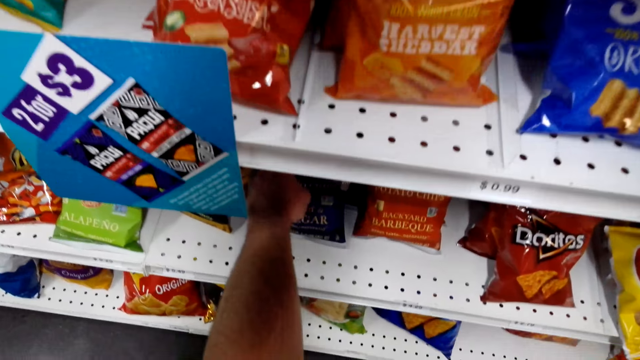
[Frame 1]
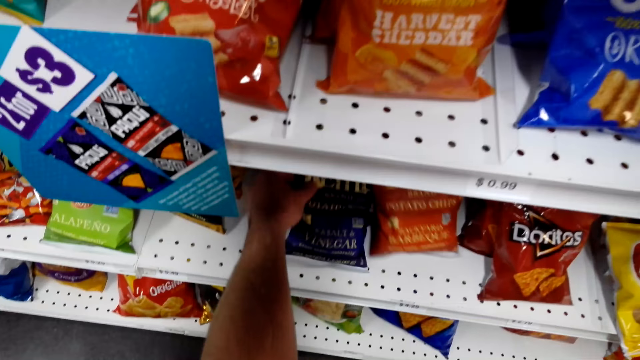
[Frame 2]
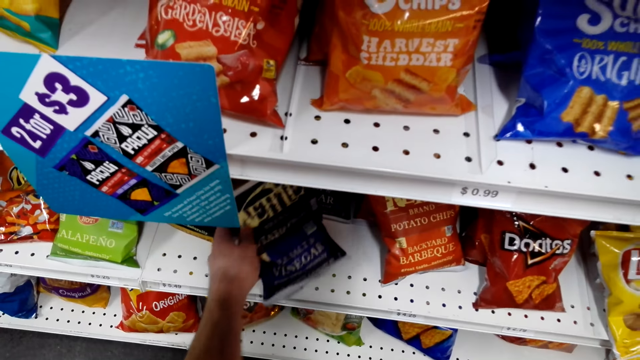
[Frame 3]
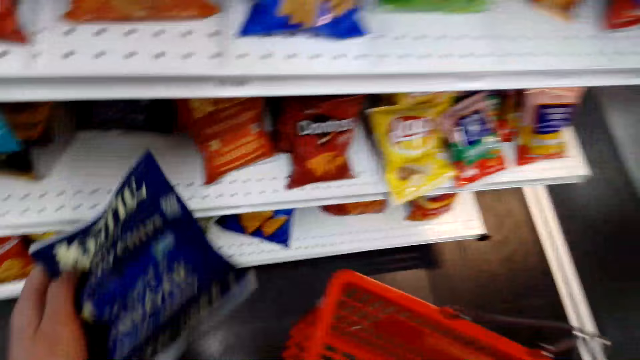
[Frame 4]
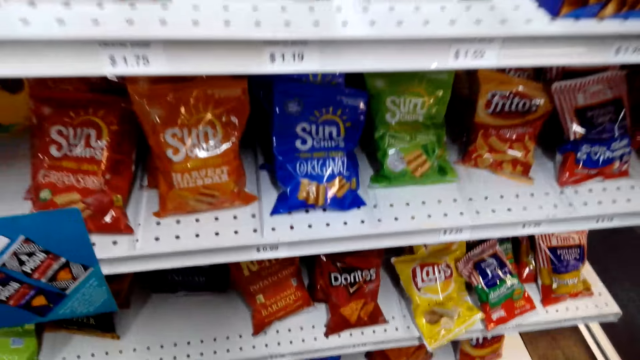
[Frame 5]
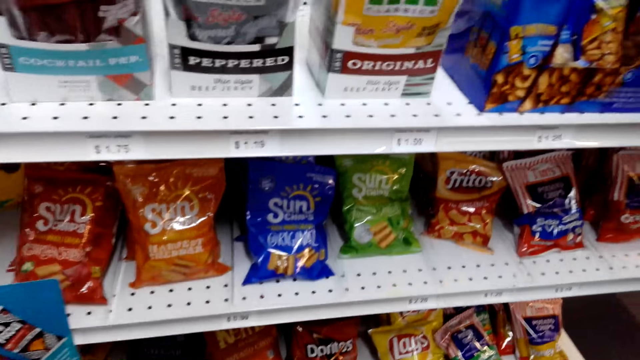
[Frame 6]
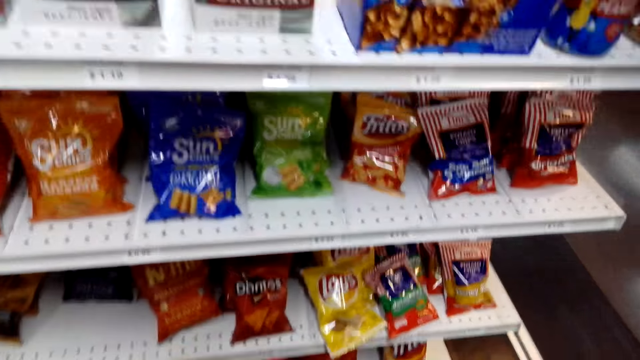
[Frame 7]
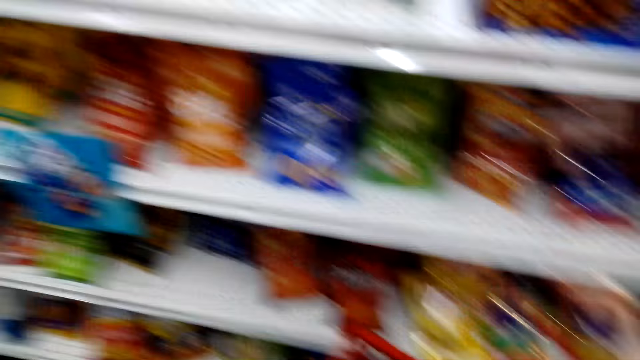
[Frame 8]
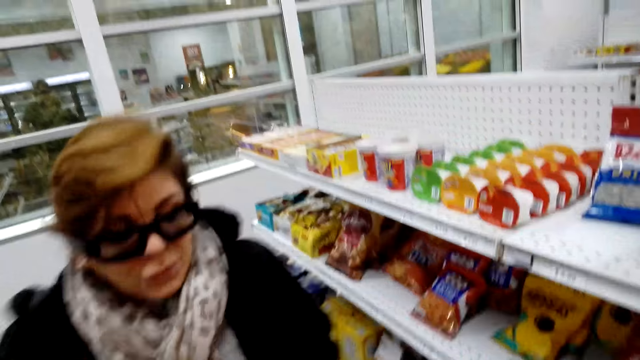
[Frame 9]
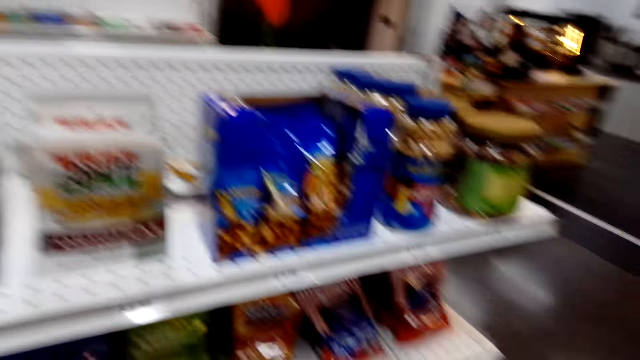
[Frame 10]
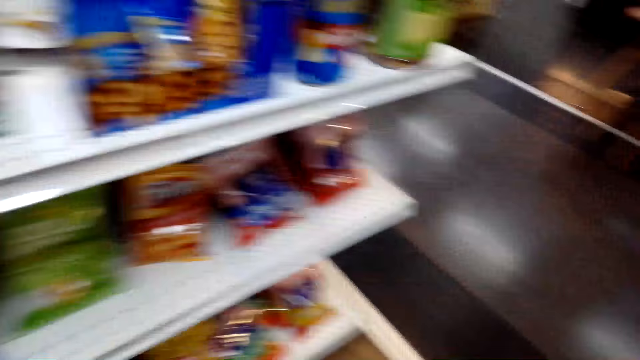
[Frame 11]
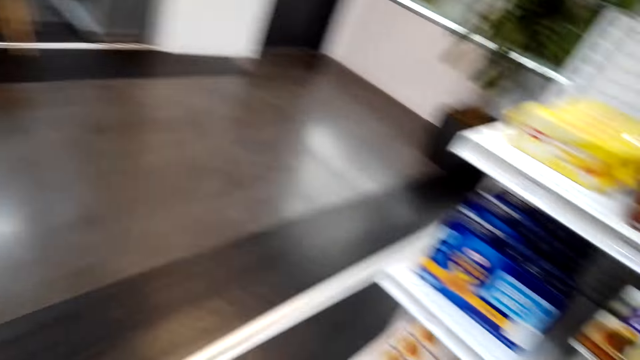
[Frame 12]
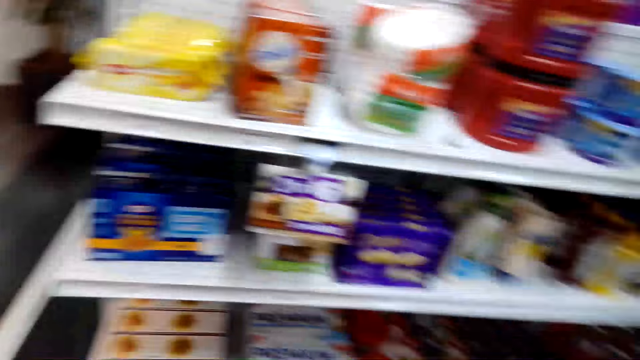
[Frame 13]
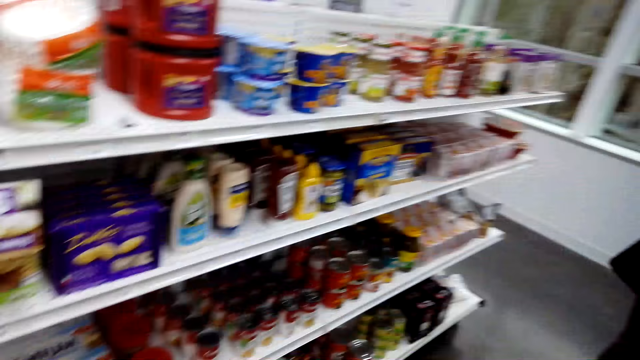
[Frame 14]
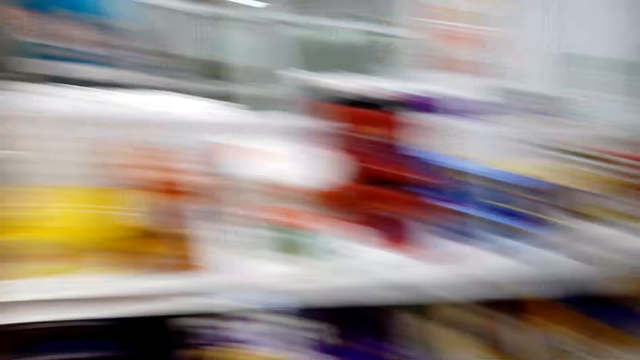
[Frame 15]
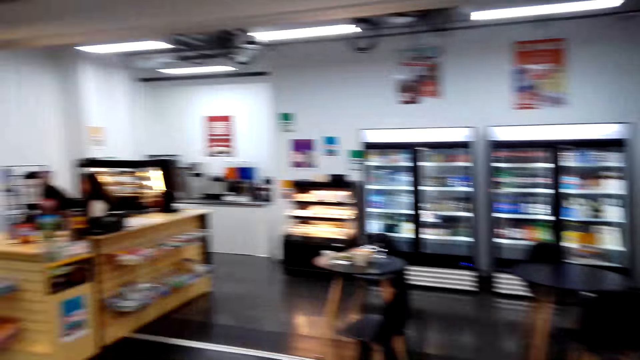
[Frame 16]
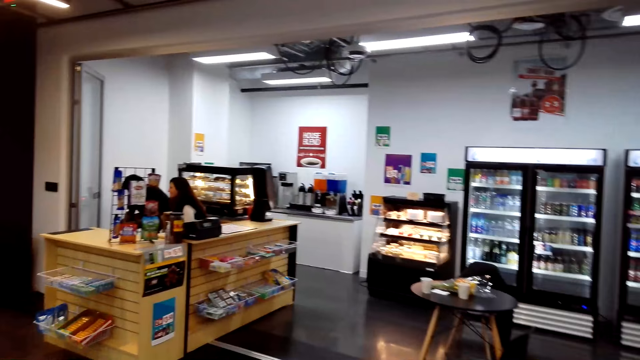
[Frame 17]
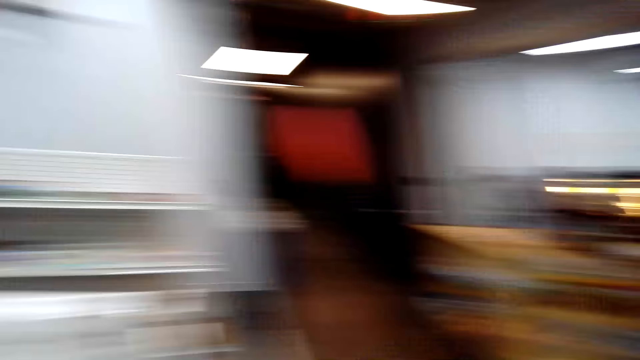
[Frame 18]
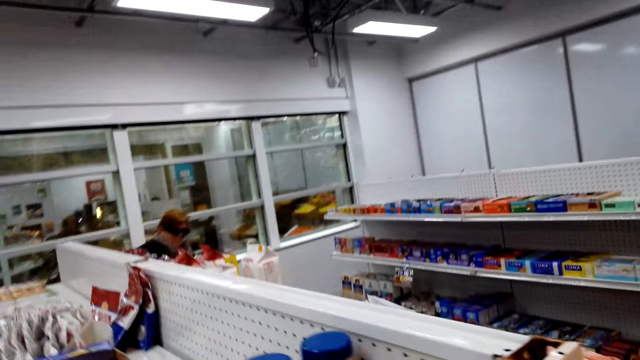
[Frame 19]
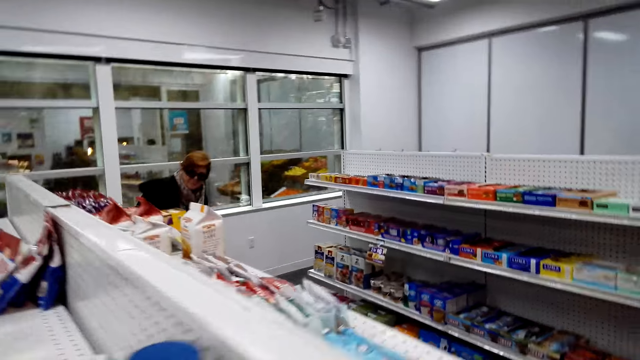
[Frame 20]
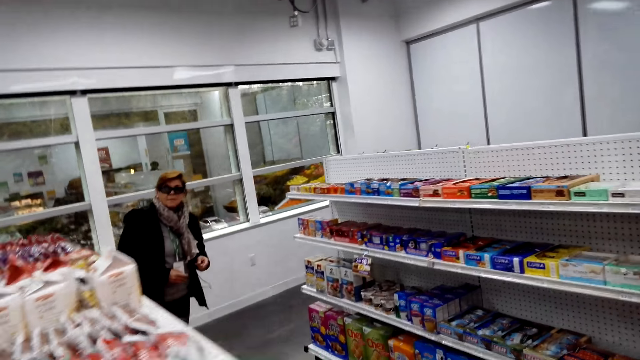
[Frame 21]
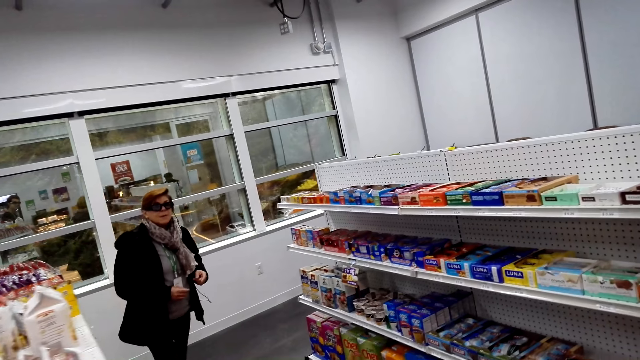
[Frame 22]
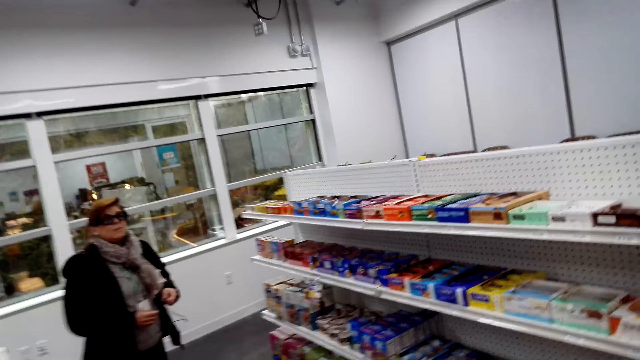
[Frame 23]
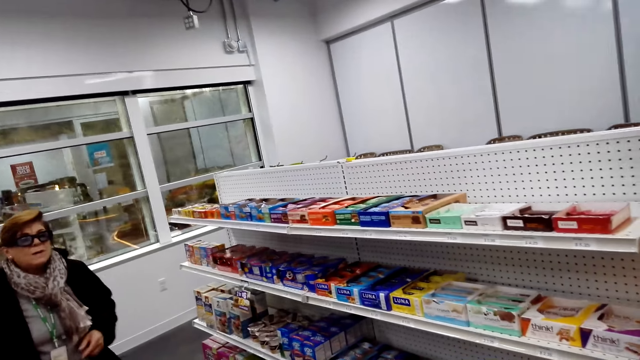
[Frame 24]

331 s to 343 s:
The camera wearer picks up the potato chips or sachet. The lady talks with the camera wearer. The camera wearer talks with the lady and drops the sachet in the basket. They turn around, talk with the lady, and turn around. The camera wearer and the lady walk around the supermarket. The camera wearer looks around and talks with the lady.

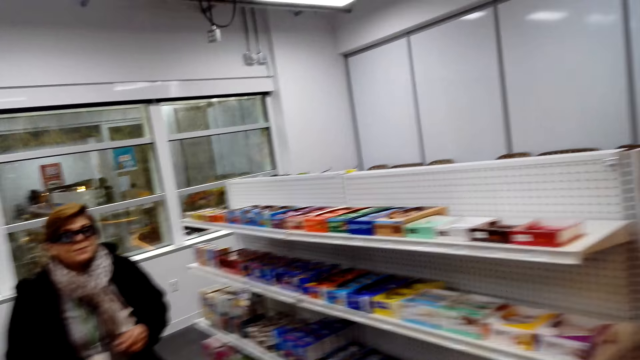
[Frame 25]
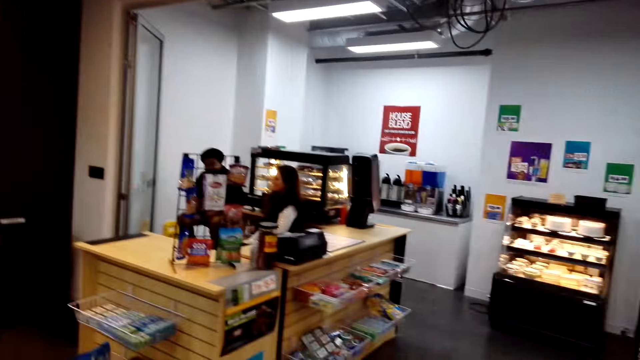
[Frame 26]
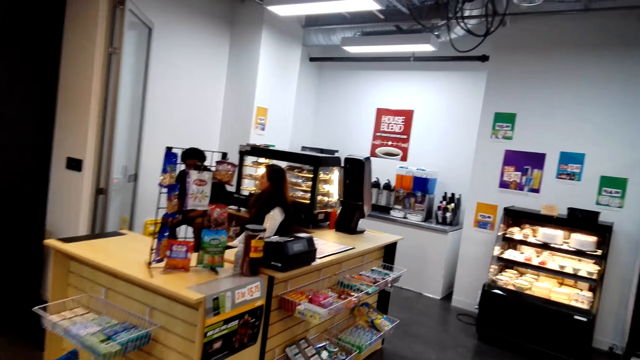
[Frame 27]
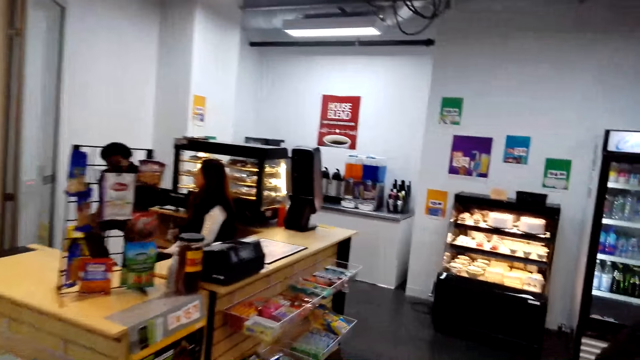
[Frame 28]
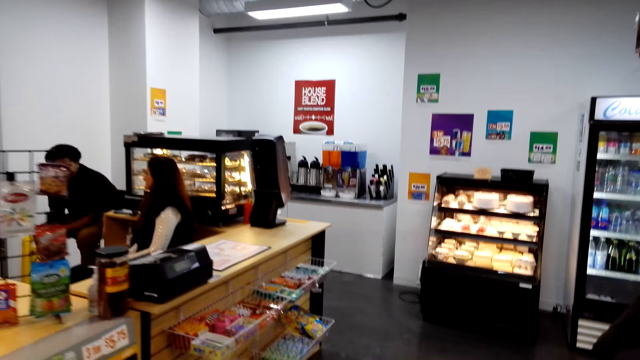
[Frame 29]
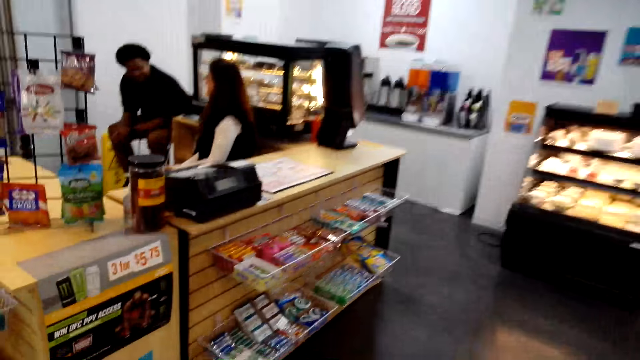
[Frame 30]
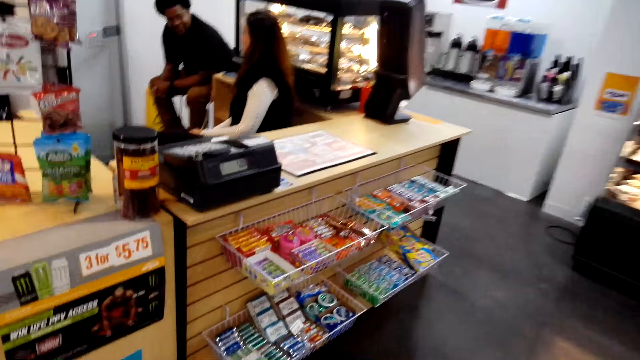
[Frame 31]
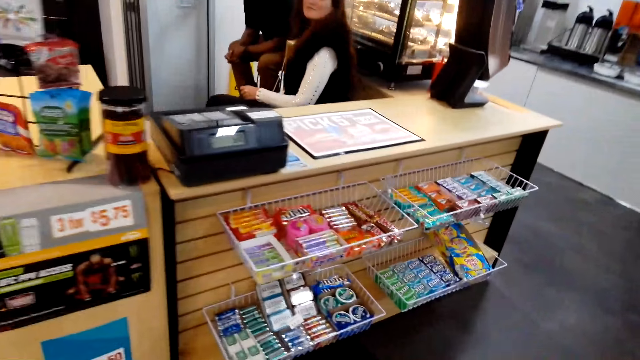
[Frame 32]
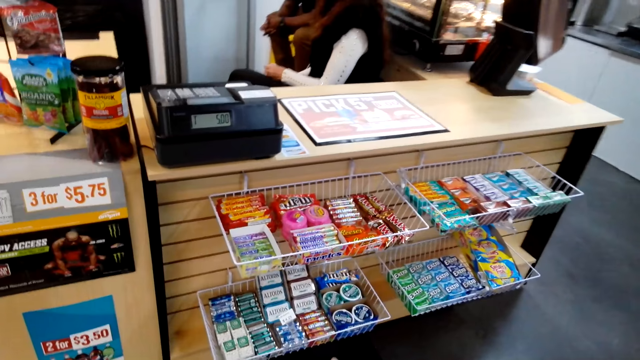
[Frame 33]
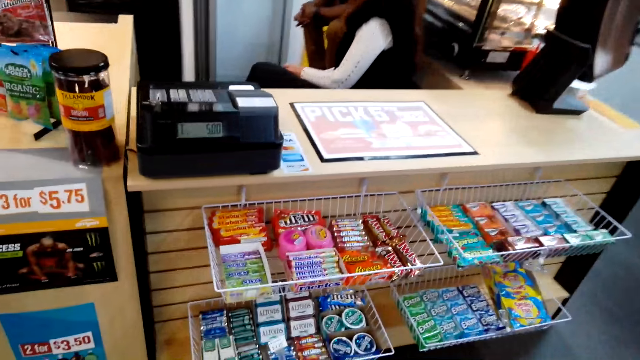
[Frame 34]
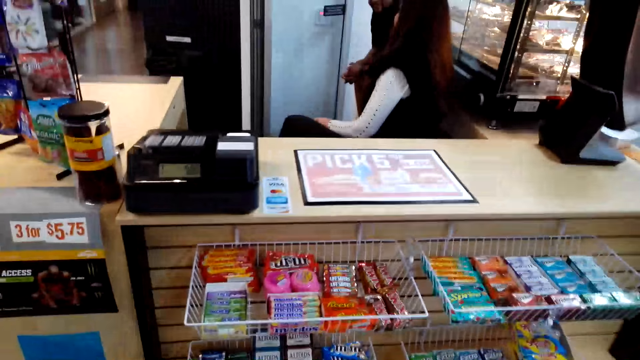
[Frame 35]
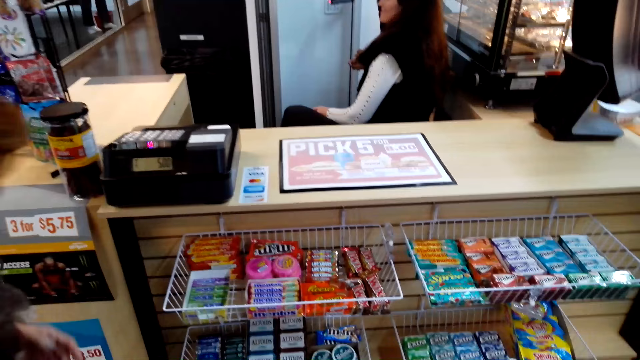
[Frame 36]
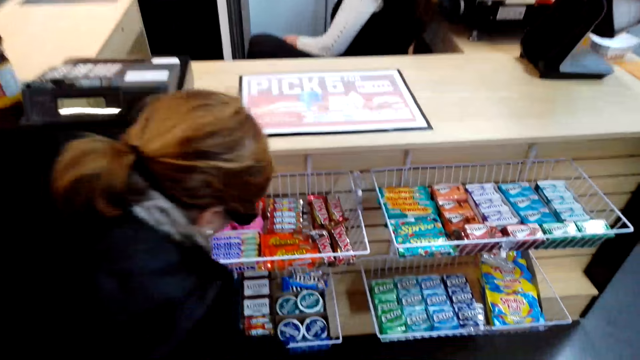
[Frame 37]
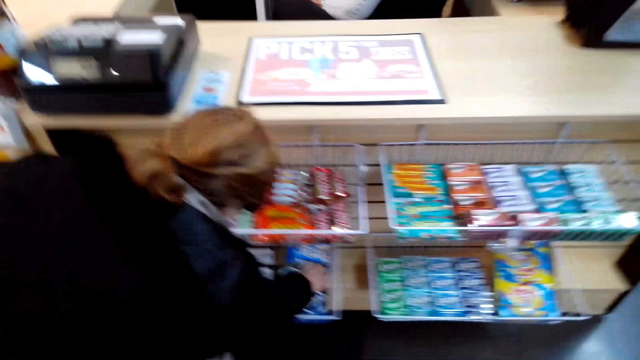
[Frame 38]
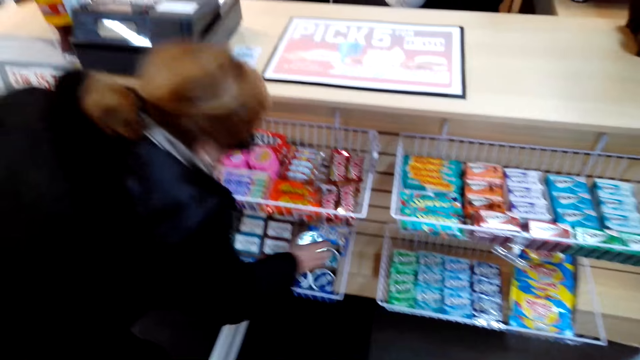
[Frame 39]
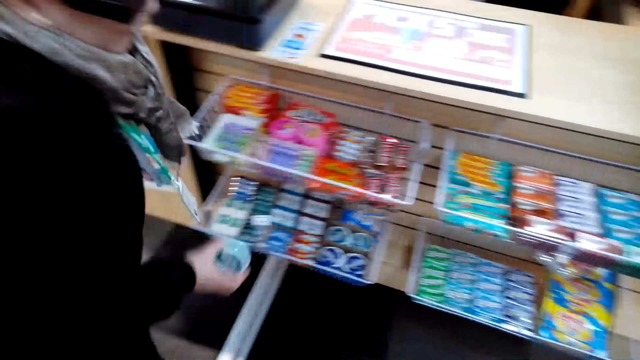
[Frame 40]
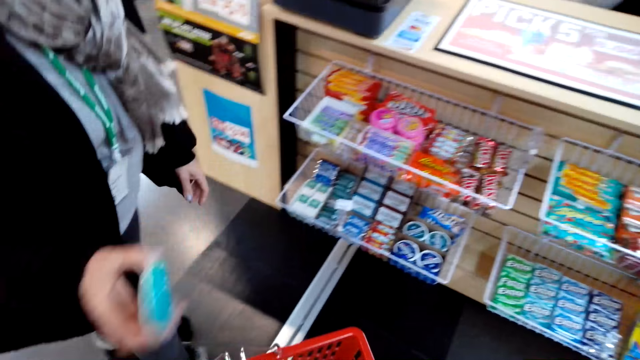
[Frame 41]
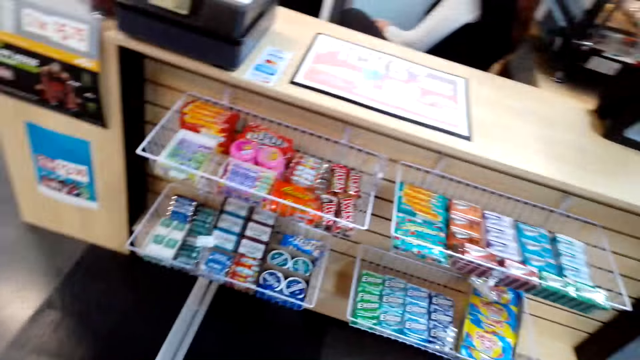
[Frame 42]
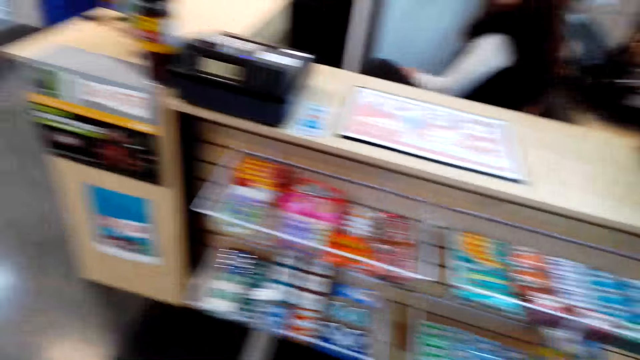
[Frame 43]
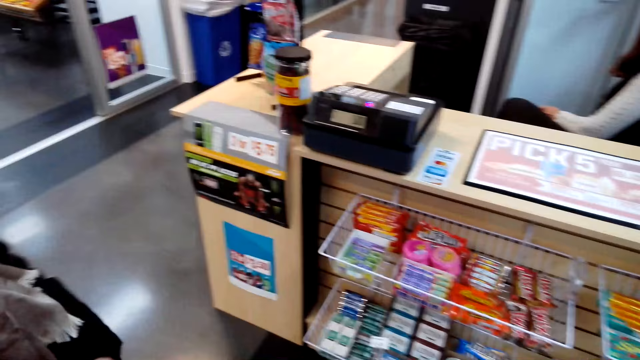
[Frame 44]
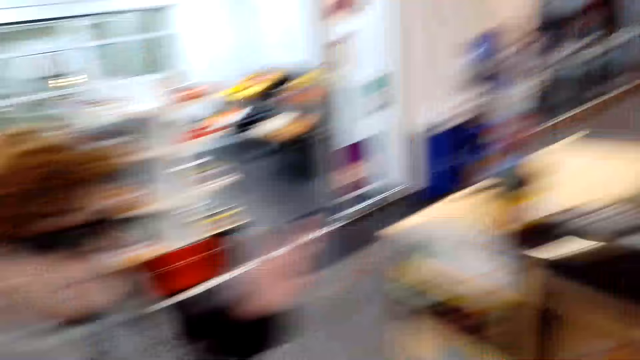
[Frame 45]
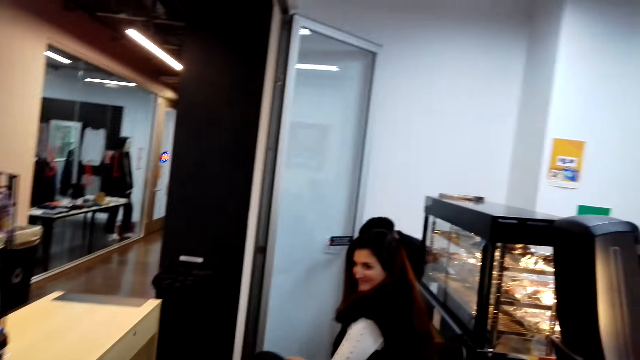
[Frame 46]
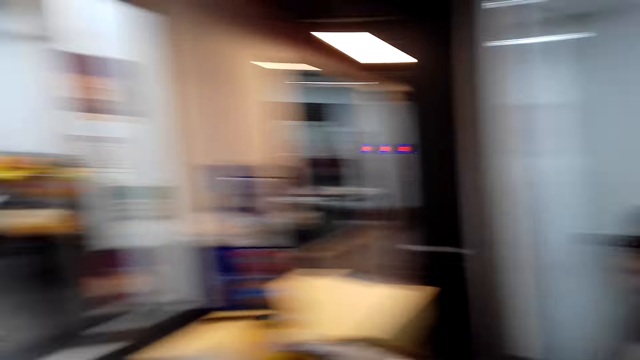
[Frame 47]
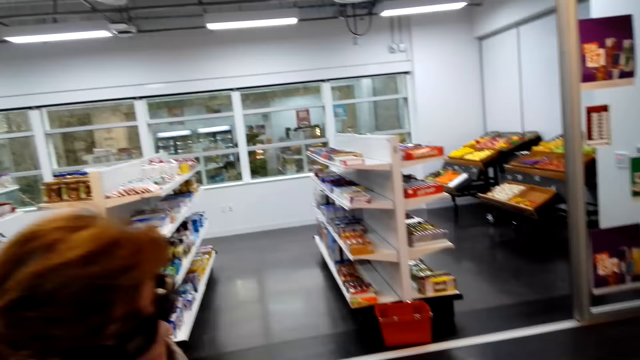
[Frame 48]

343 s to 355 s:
The camera wearer and the lady walk around the supermarket. The camera wearer looks around. They converse with the lady and walk in the supermarket. The lady talks with the camera wearer. The lady picks up the mint or chewing gum and drops the chewing gum in the basket. The camera wearer looks around. The lady talks with the camera wearer. The camera wearer converses with the lady and looks around.
